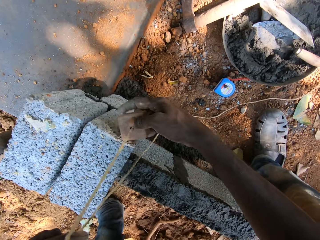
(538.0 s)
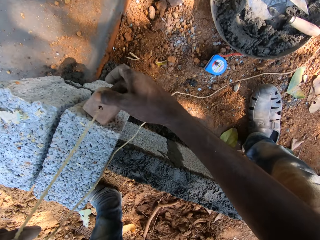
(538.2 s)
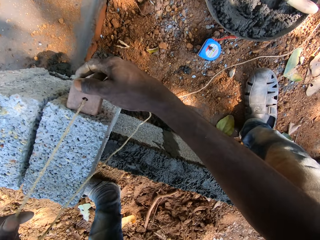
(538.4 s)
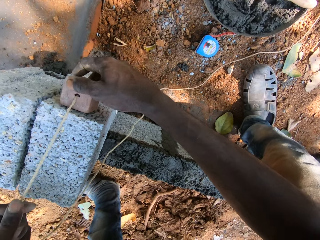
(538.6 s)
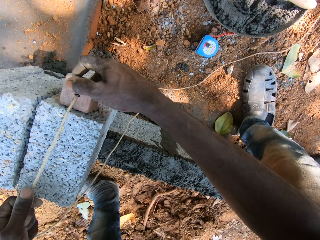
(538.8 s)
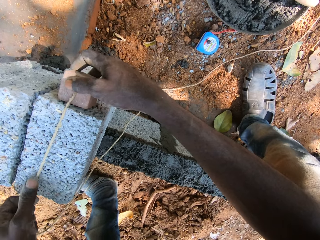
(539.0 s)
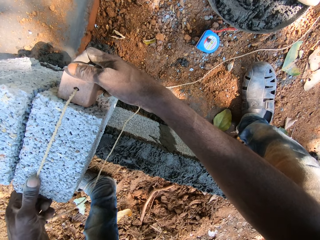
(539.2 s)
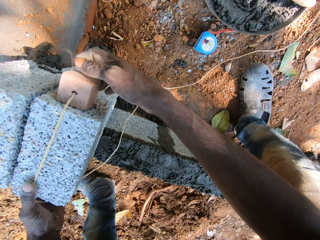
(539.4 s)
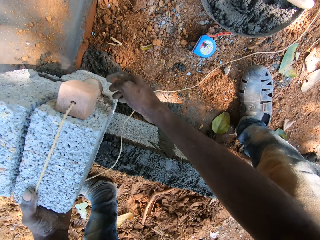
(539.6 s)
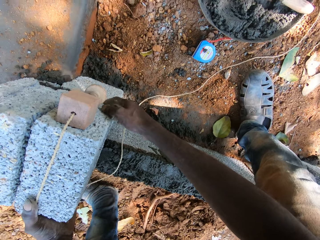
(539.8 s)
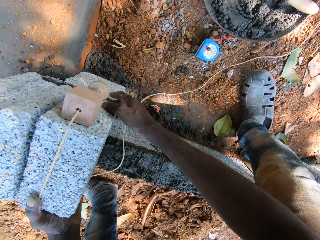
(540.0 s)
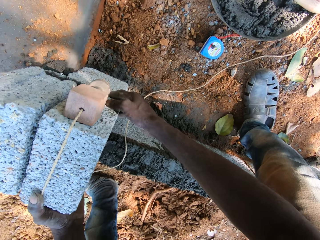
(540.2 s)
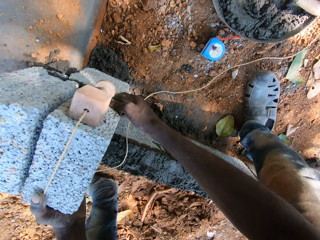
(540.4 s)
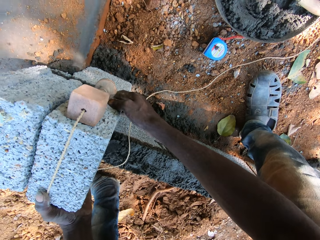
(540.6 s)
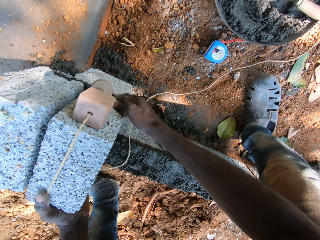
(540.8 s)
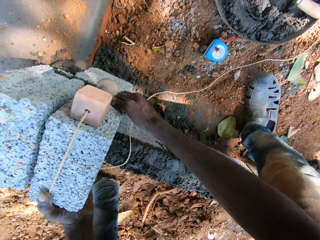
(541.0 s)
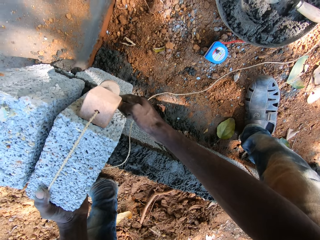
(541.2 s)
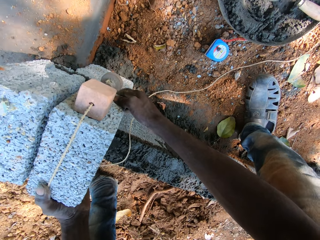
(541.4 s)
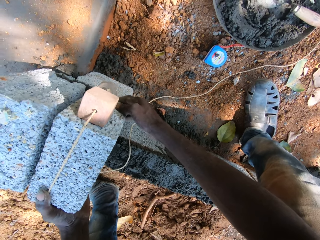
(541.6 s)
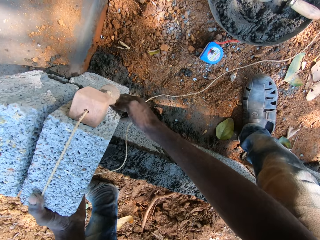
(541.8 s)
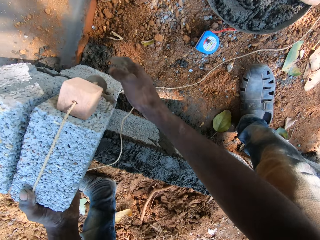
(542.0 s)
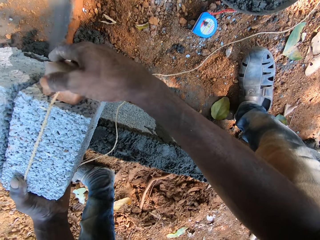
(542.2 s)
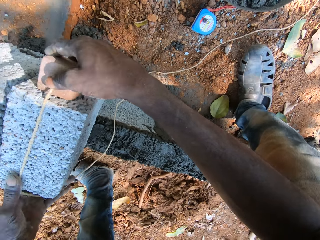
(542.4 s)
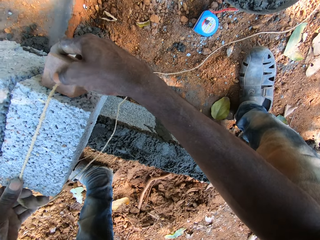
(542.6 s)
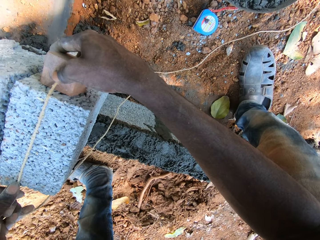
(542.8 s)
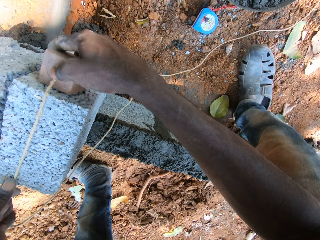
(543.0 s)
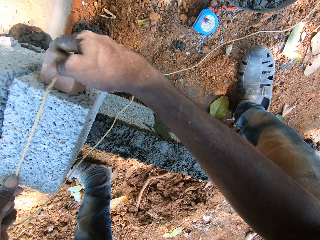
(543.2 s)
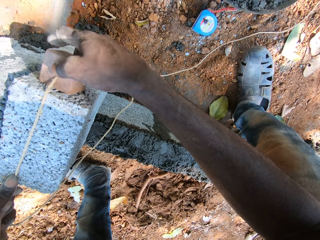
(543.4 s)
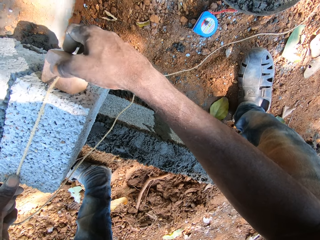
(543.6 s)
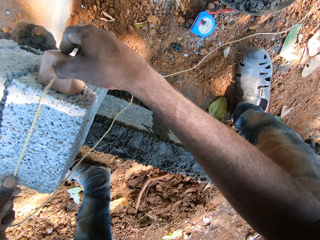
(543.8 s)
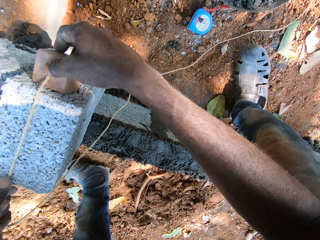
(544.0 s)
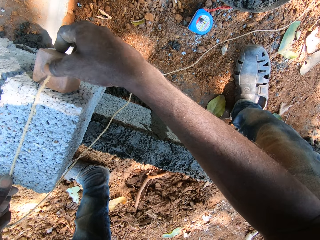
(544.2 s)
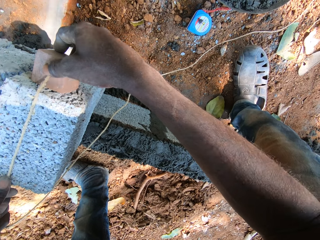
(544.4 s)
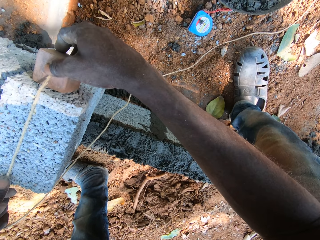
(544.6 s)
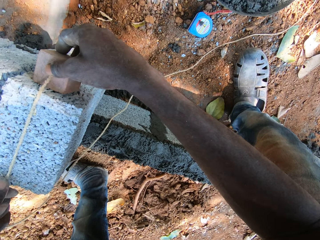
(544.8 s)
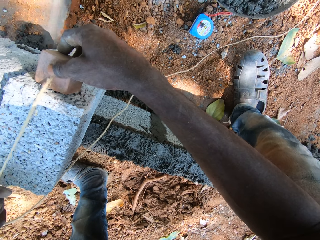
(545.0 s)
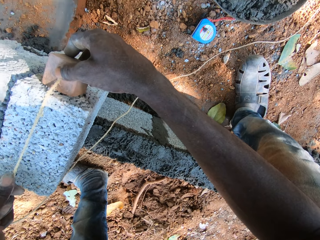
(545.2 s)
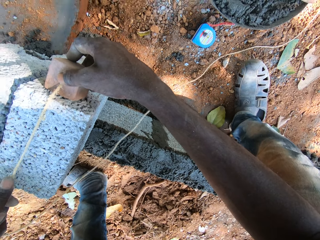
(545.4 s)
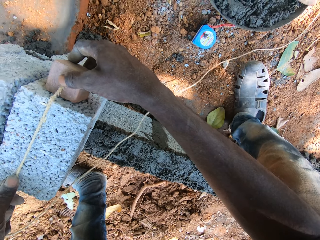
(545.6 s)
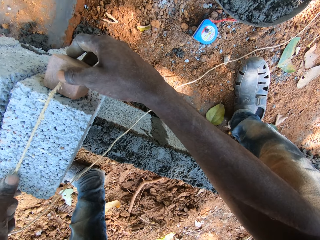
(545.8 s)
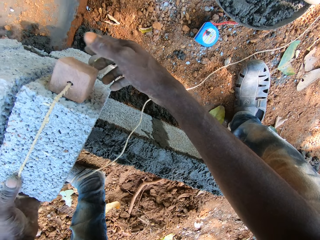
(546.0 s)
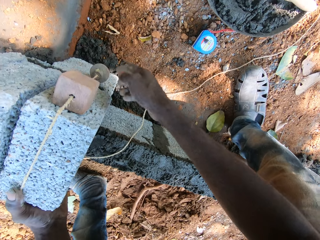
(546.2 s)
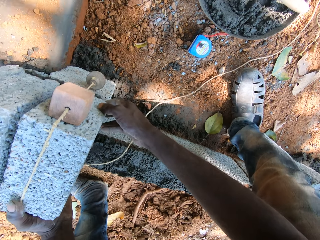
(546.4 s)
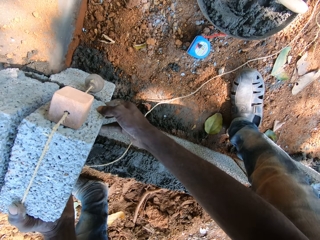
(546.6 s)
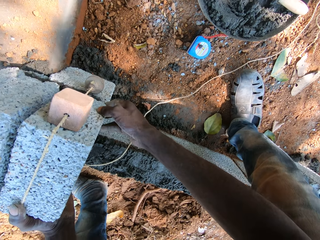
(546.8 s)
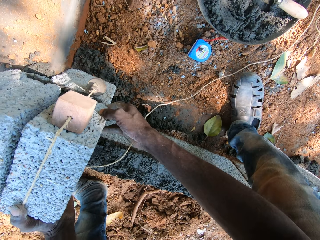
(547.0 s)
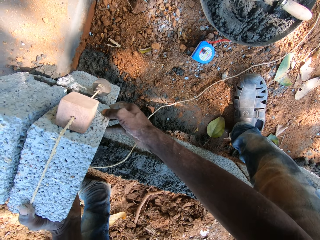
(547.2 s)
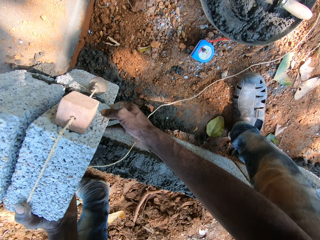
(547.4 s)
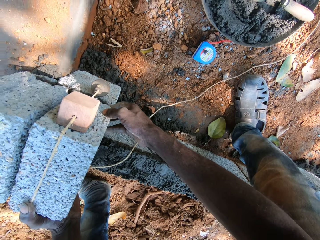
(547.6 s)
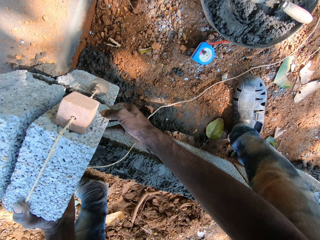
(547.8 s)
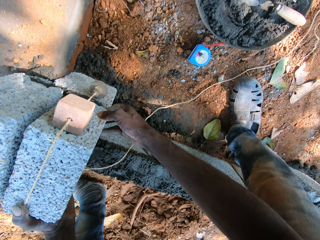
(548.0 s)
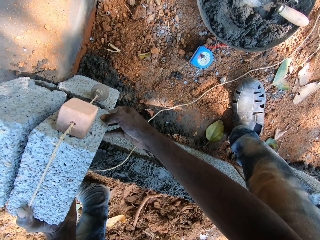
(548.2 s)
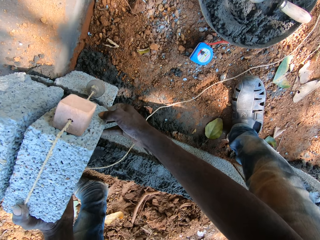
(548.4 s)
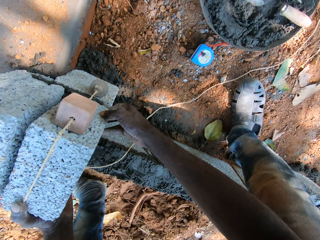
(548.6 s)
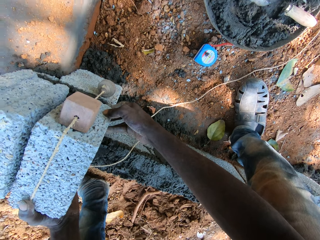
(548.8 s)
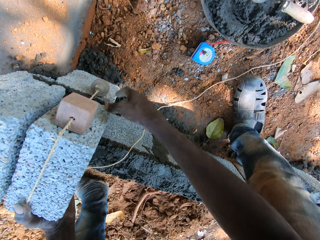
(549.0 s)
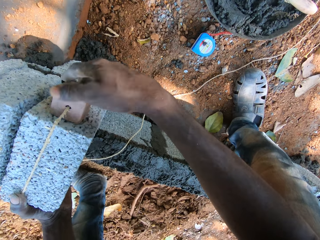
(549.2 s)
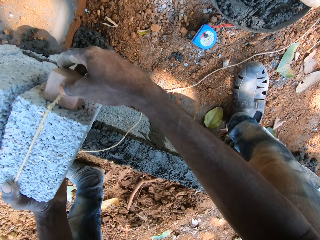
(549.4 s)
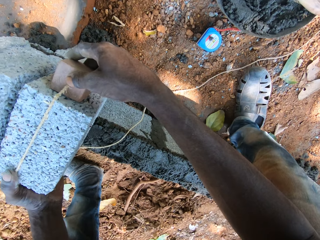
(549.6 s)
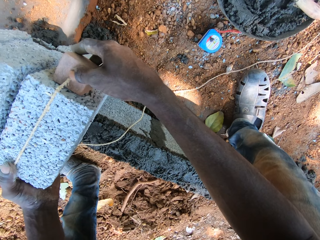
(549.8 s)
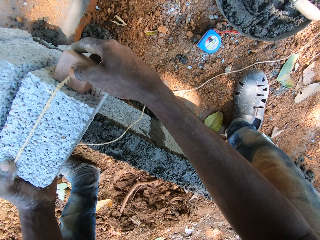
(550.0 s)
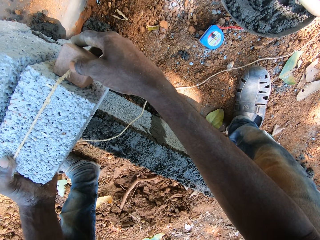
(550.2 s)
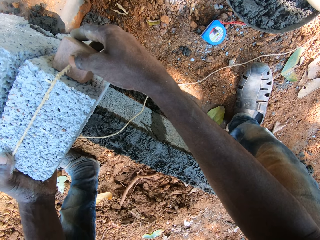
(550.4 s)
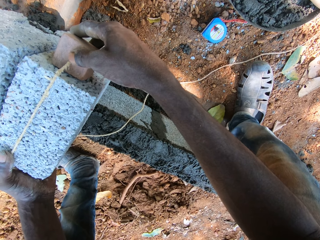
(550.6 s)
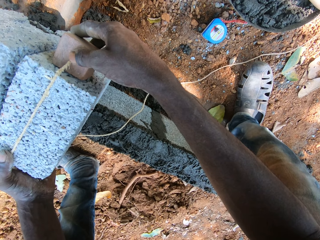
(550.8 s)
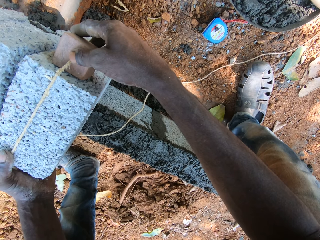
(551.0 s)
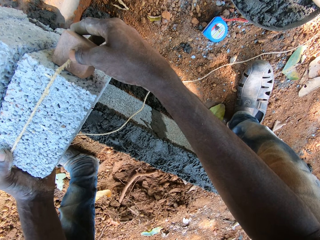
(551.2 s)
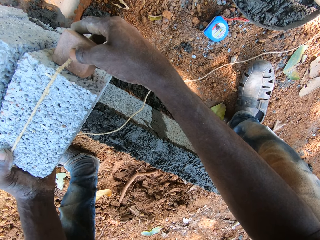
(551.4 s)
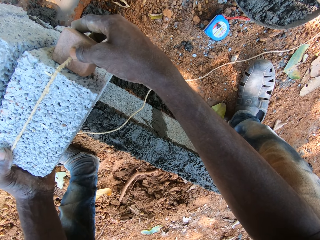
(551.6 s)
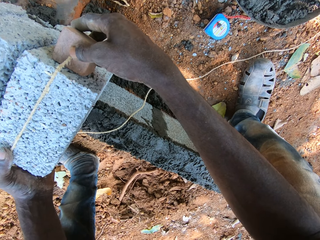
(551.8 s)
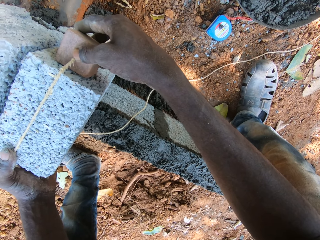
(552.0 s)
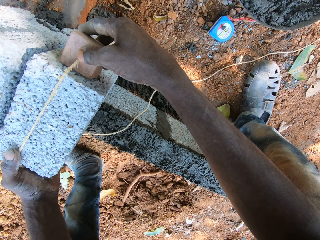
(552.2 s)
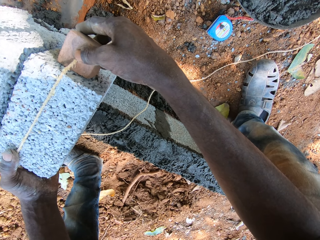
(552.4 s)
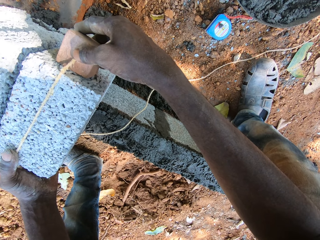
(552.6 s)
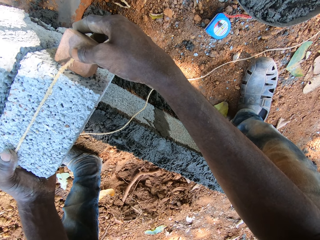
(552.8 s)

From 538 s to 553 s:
The camera wearer places the plumb line by the block on the wall with both hands. They measure the wall with the plumb bob. They move the block on the wall with both hands. They hold the plumb line with both hands. They measure the wall with the plumb bob. They move the block on the wall with both hands. They hold the plumb line with both hands. They measure the wall with the plumb bob.

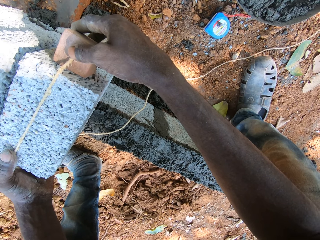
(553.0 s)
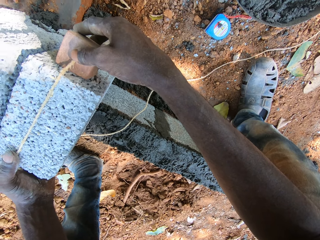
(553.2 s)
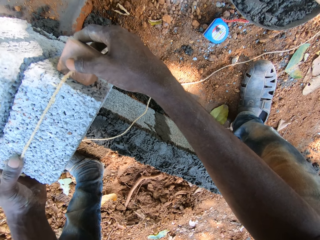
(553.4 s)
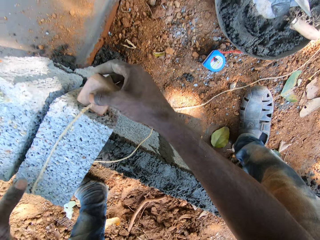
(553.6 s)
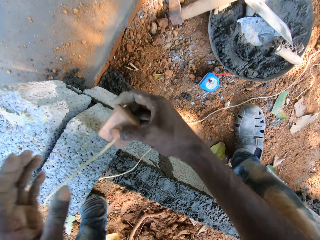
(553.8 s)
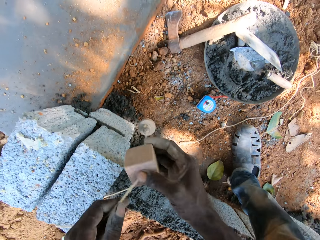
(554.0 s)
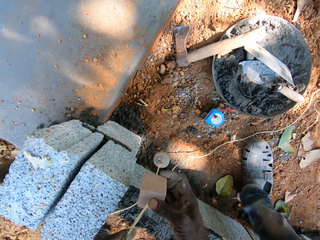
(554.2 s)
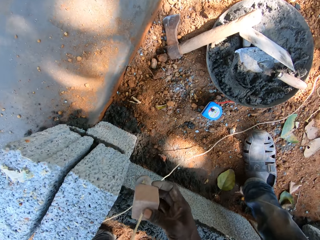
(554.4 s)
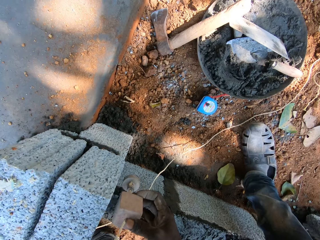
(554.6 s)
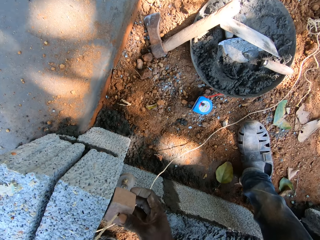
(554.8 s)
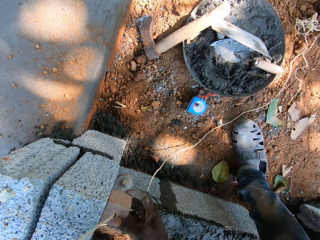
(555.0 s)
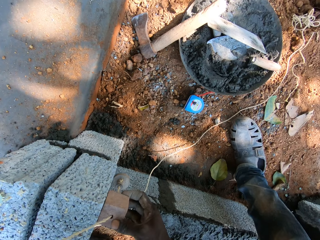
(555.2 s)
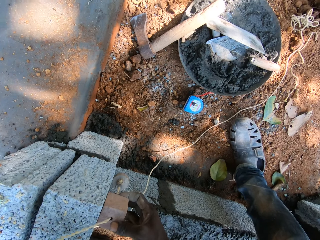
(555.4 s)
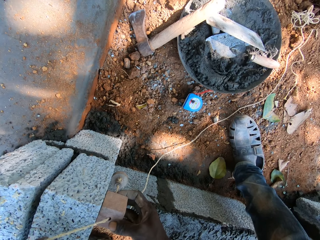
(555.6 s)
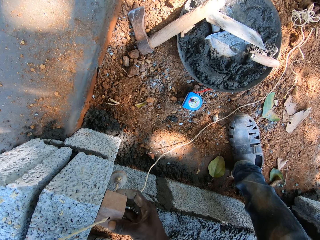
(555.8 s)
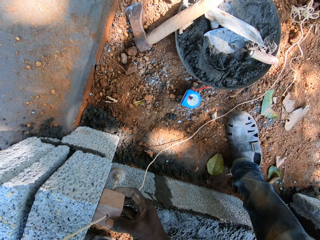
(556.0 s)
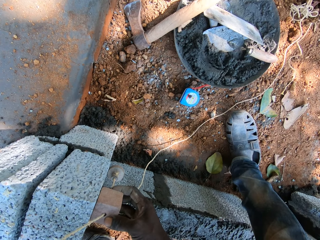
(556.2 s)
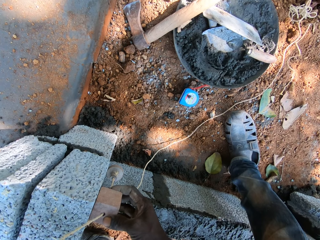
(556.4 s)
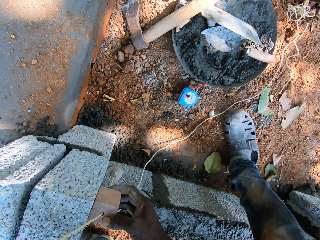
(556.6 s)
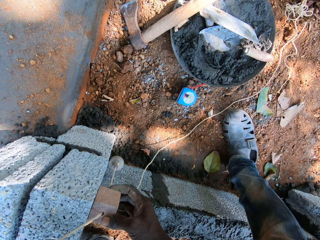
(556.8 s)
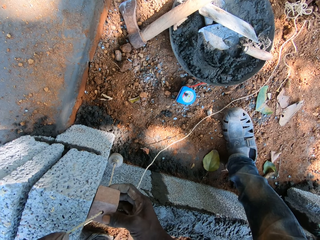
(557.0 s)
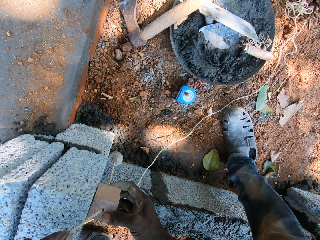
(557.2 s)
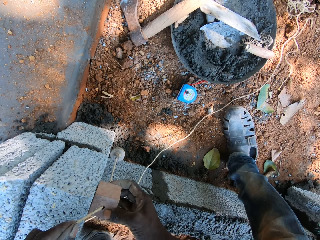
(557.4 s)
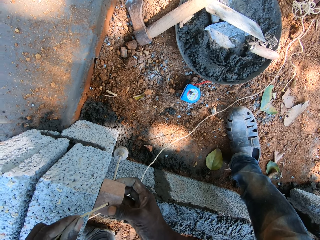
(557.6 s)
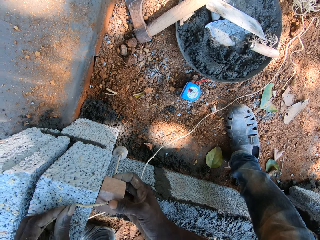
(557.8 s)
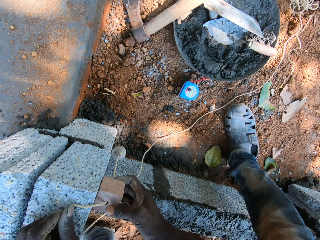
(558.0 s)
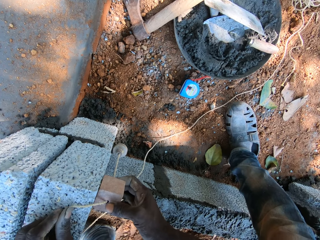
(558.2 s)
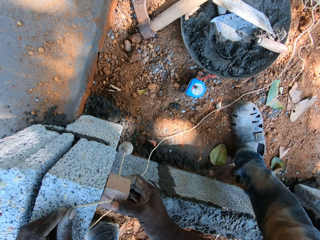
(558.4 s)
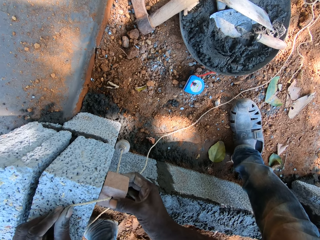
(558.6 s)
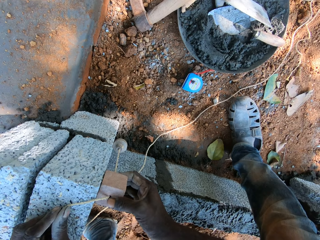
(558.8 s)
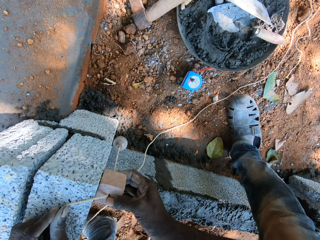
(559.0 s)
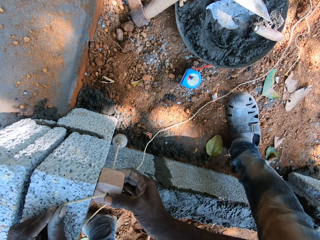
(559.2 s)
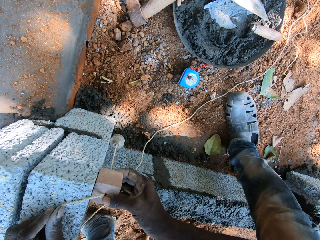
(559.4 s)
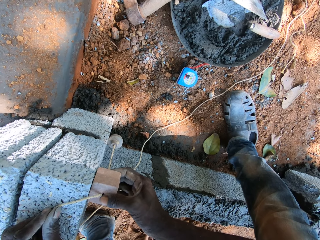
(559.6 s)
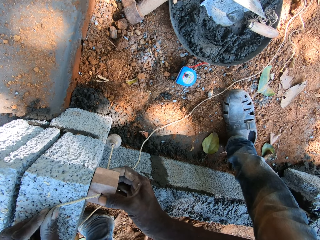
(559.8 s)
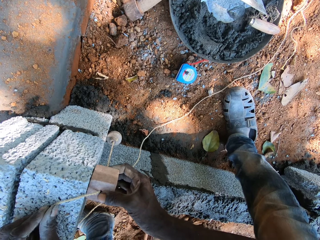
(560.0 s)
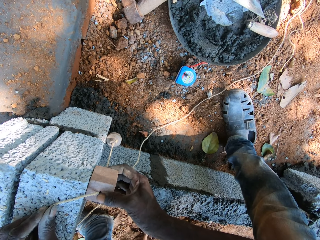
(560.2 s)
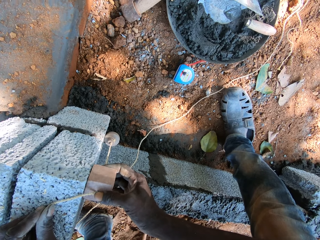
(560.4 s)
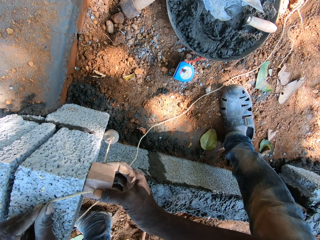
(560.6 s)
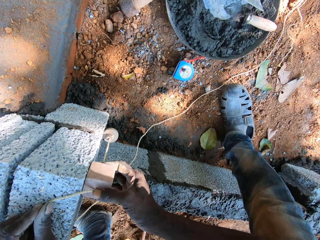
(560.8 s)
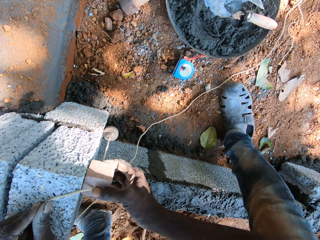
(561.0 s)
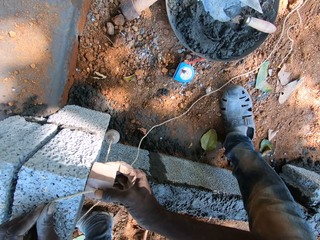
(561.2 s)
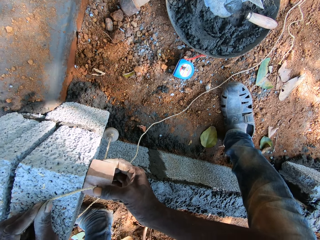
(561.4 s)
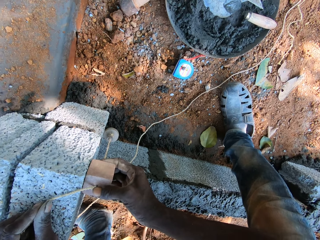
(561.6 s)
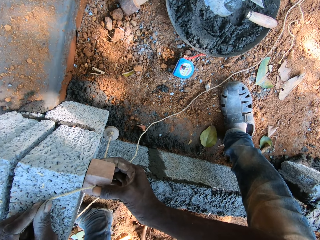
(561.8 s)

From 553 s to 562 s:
The camera wearer places the plumb line by the block on the wall with both hands. He pulls the line Dori with his left hand.
